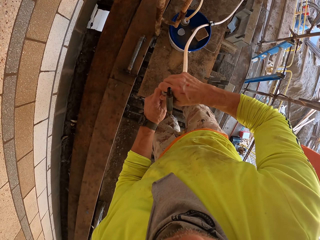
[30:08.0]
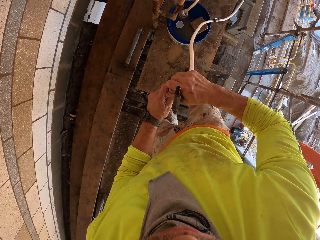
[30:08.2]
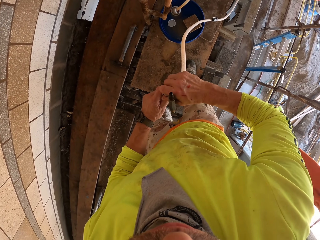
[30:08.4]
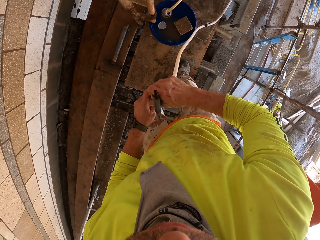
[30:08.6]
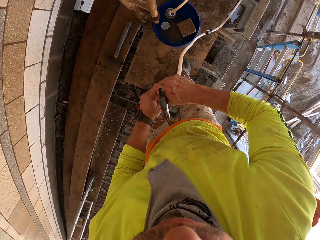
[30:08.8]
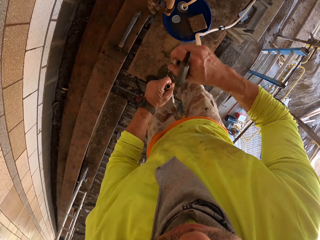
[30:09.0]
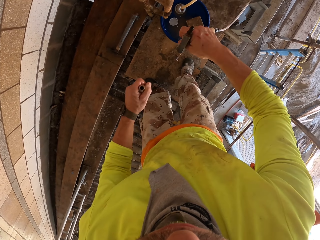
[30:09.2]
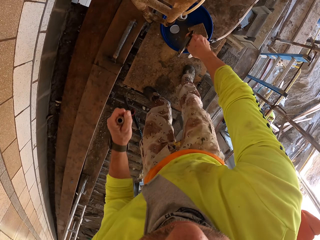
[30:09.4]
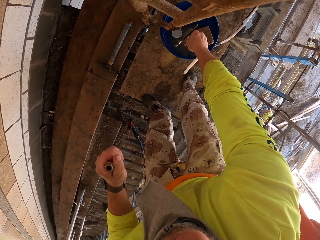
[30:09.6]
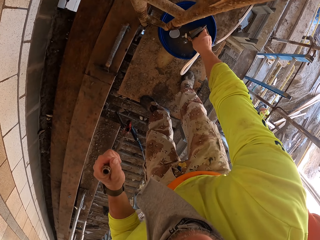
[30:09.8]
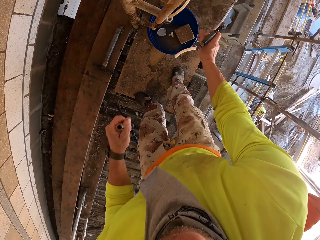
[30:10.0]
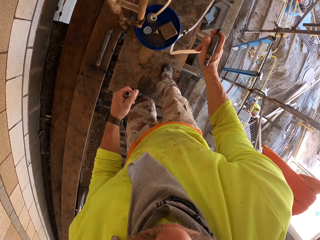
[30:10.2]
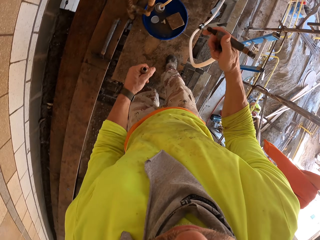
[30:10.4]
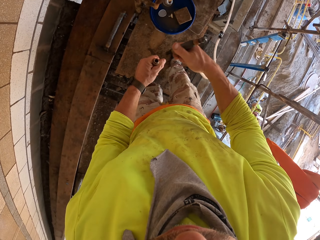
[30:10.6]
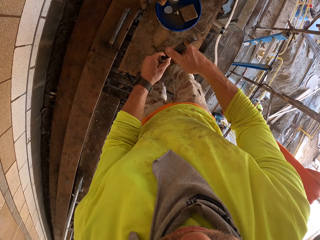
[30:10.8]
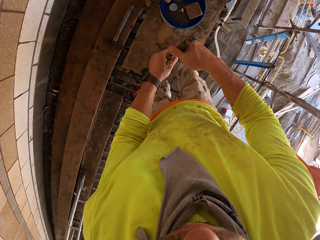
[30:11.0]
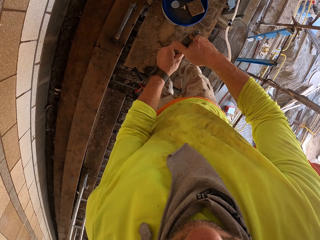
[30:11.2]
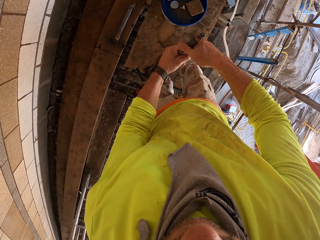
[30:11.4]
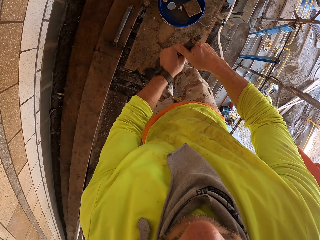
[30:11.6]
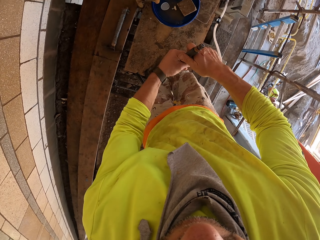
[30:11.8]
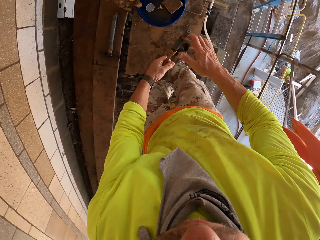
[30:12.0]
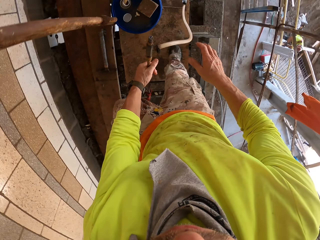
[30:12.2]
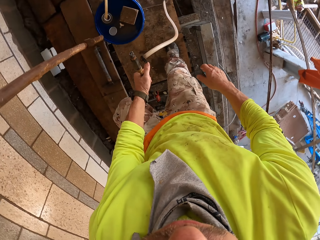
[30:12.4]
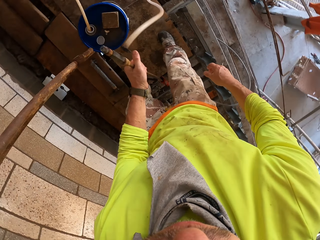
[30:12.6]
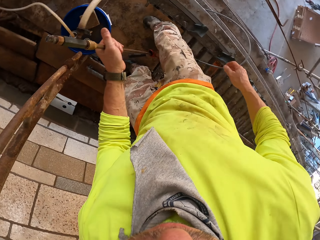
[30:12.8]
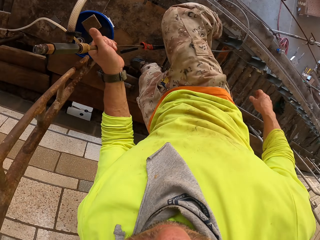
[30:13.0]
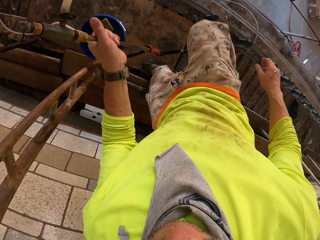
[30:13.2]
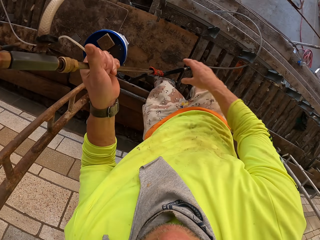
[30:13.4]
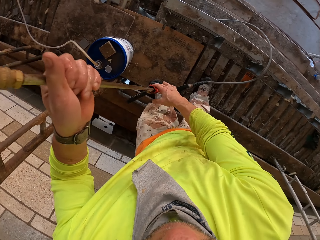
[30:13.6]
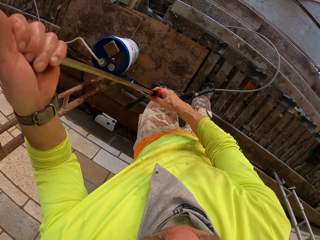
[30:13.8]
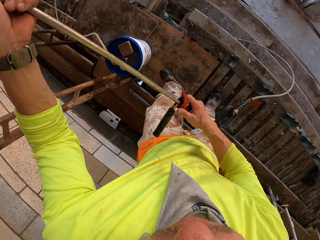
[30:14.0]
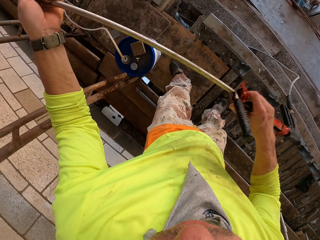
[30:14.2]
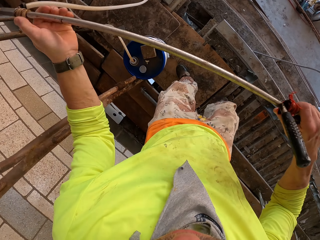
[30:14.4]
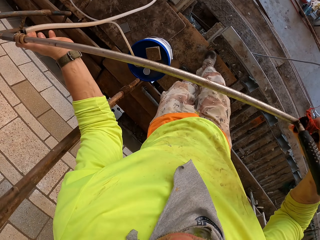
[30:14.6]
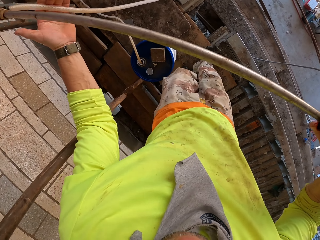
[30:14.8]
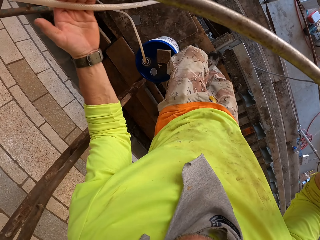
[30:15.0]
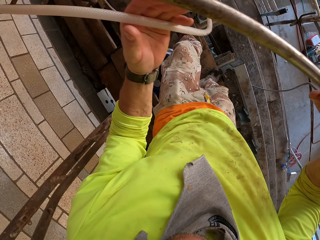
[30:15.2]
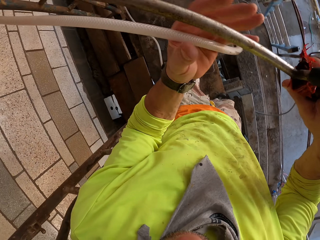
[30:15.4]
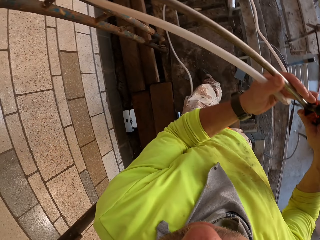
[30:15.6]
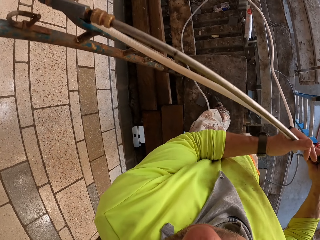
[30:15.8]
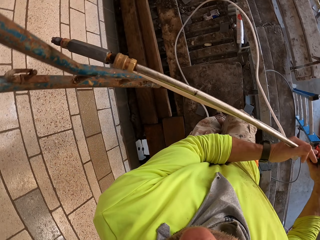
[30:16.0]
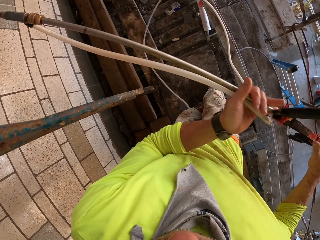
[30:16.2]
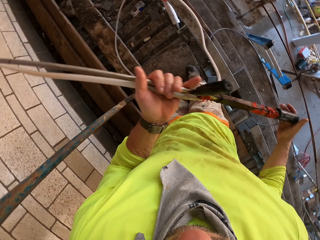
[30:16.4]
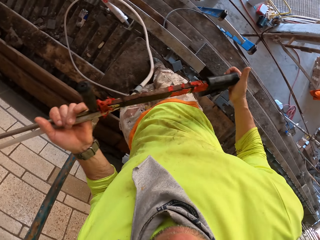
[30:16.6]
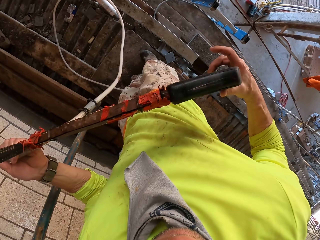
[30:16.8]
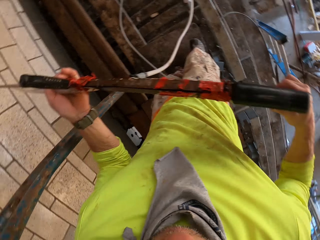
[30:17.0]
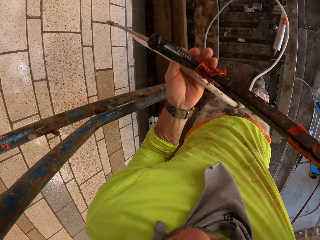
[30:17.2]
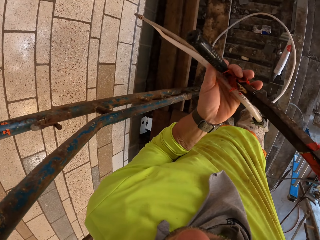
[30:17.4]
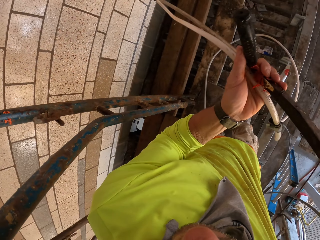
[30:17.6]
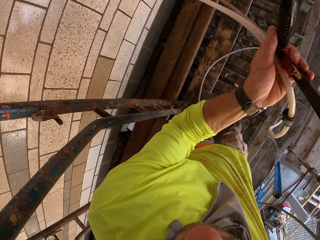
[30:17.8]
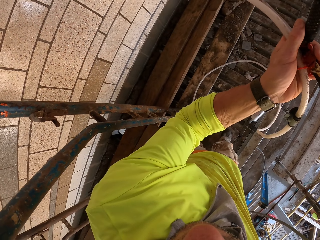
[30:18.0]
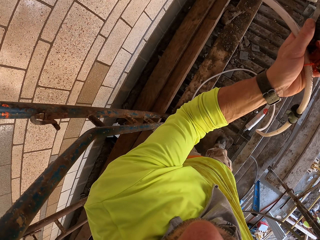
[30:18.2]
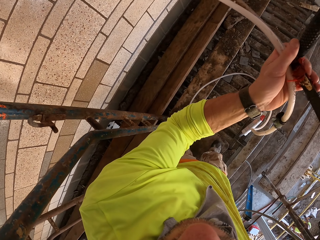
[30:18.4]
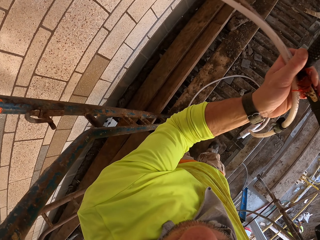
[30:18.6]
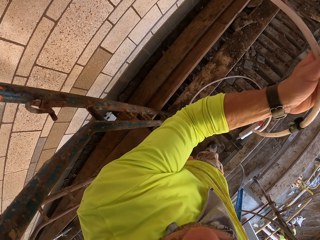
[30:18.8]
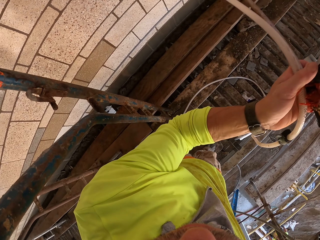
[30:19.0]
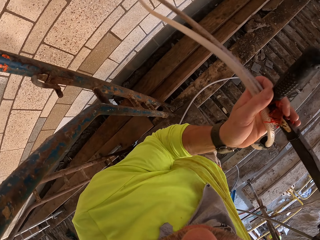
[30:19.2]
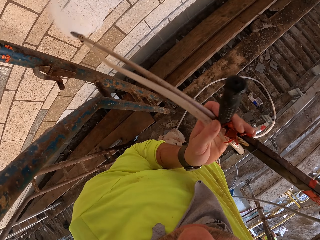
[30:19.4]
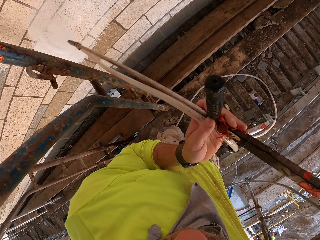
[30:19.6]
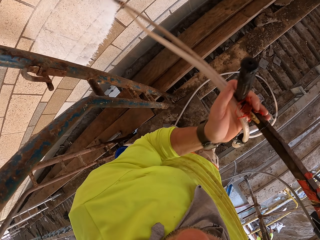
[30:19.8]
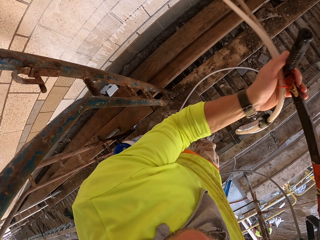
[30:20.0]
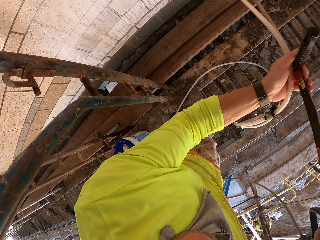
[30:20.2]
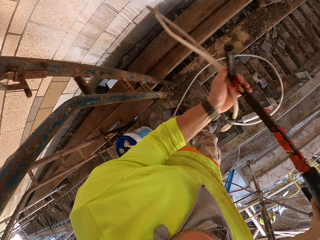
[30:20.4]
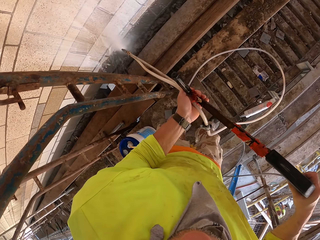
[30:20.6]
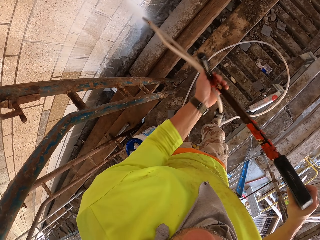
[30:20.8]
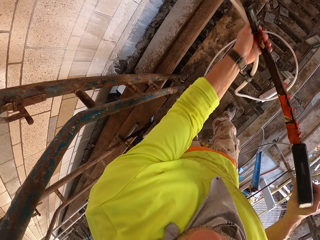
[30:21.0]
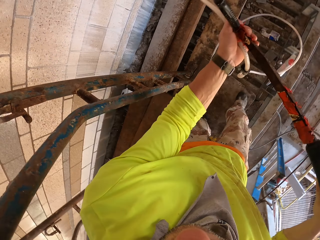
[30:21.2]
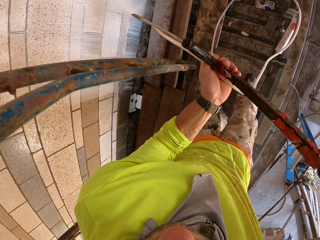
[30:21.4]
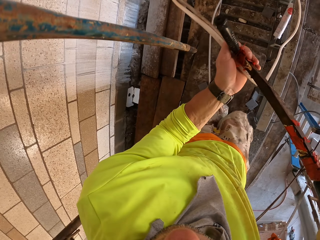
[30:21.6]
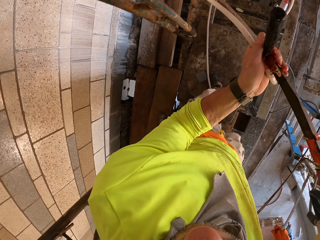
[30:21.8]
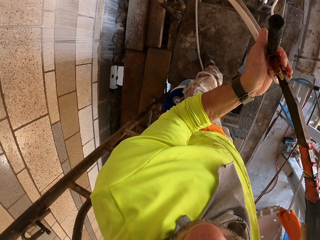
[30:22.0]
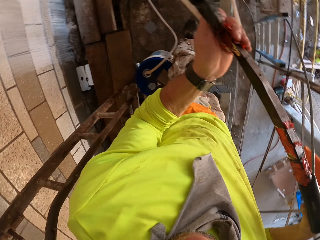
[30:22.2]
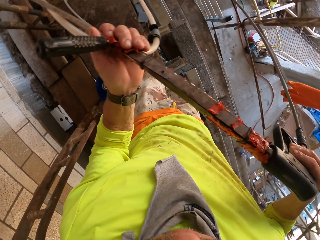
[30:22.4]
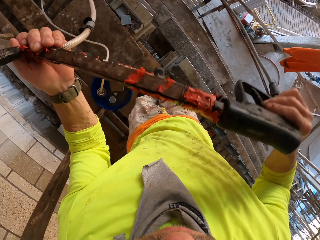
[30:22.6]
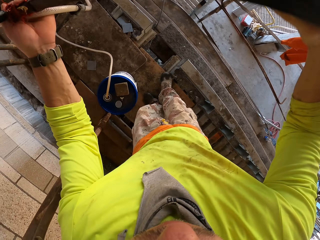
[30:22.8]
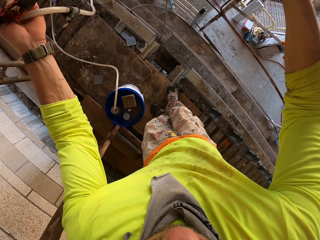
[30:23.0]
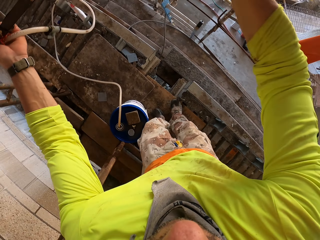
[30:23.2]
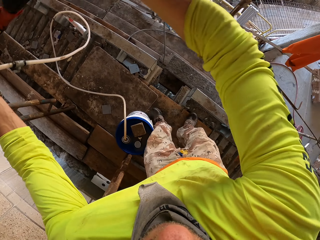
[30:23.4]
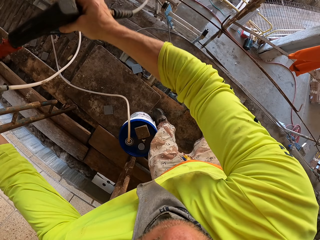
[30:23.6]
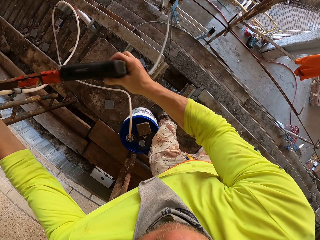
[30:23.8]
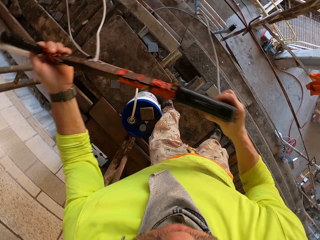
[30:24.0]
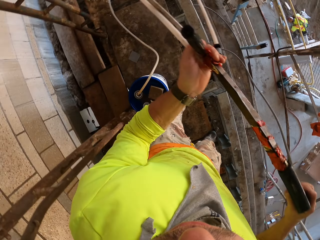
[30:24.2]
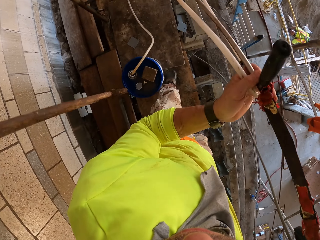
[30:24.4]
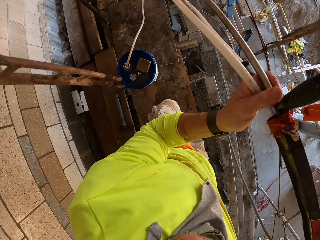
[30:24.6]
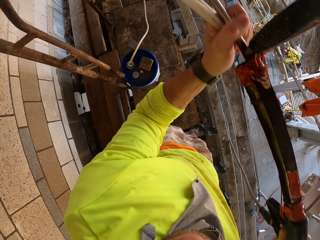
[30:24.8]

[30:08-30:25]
The camera wearer removes a tip from a Loctite PL. They put the tip on a bucket. They fix a pipe tip on the Loctite PL. They turn to the side. They hold the Loctite PL. They spray the wall. They spray the wall with the Loctite PL. They turn to the side.

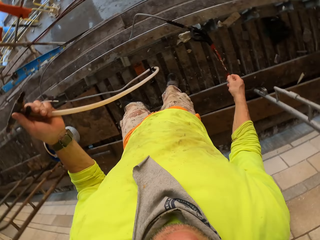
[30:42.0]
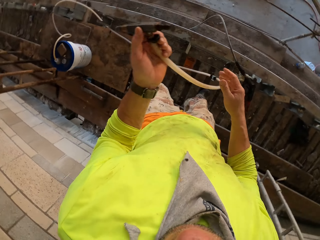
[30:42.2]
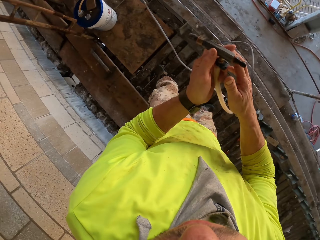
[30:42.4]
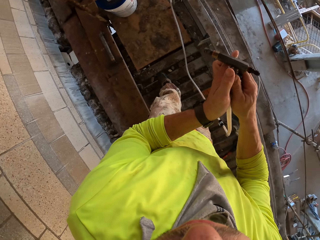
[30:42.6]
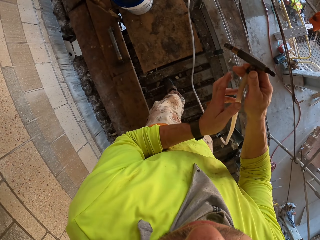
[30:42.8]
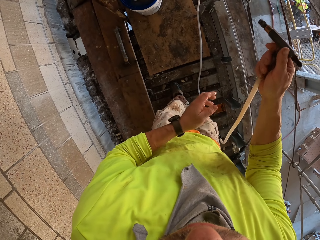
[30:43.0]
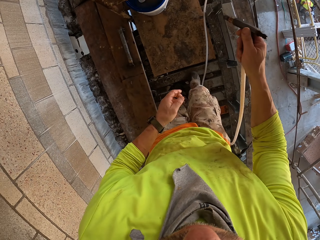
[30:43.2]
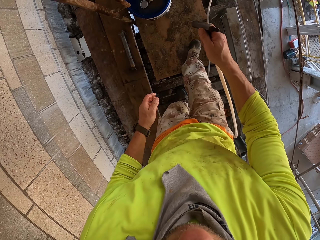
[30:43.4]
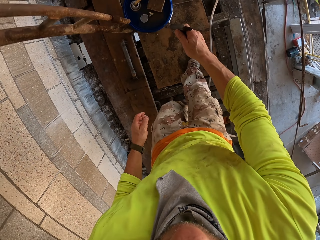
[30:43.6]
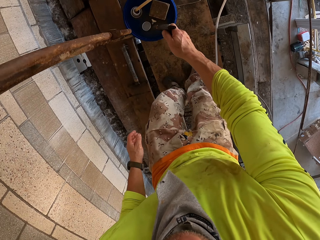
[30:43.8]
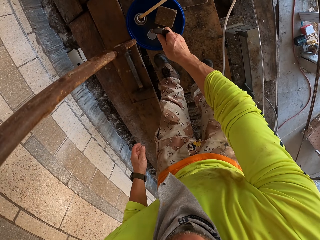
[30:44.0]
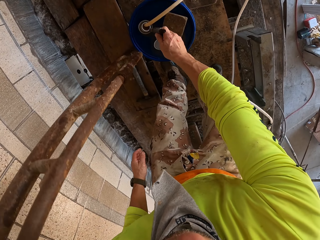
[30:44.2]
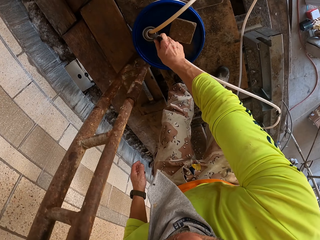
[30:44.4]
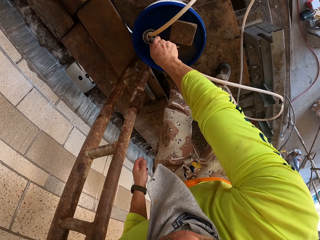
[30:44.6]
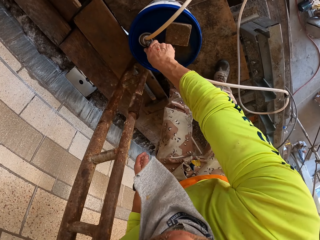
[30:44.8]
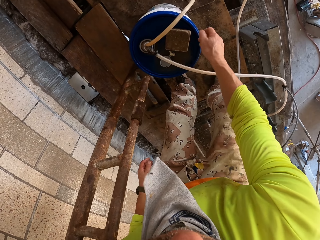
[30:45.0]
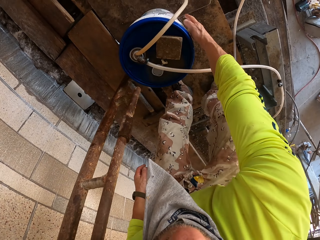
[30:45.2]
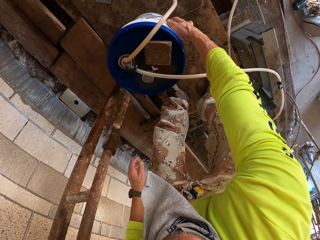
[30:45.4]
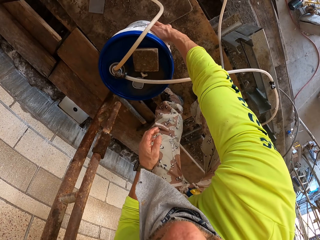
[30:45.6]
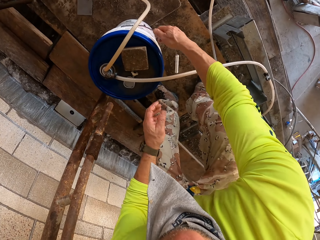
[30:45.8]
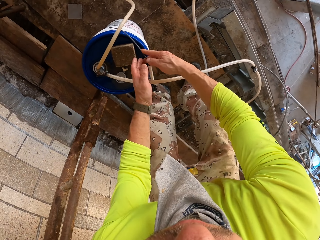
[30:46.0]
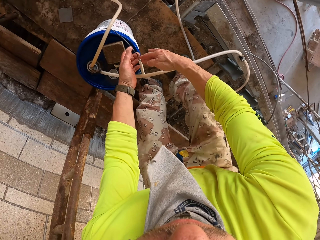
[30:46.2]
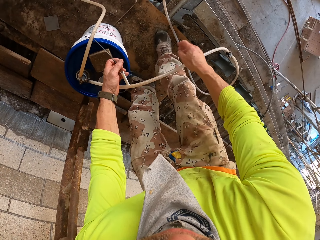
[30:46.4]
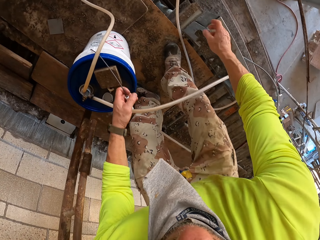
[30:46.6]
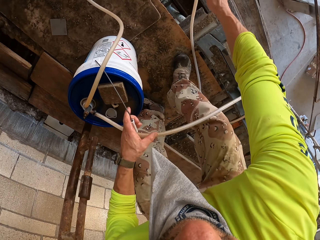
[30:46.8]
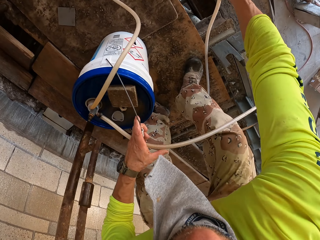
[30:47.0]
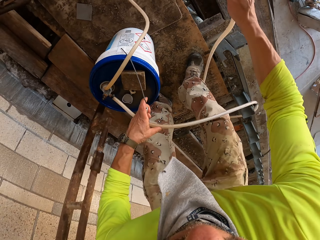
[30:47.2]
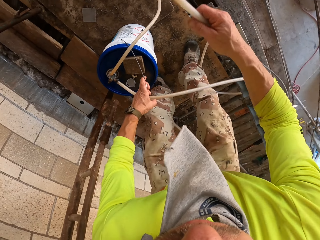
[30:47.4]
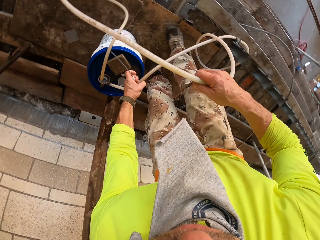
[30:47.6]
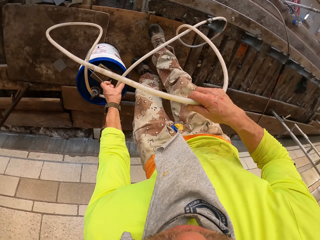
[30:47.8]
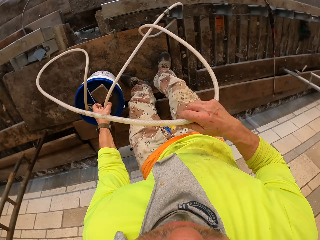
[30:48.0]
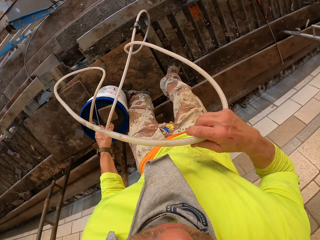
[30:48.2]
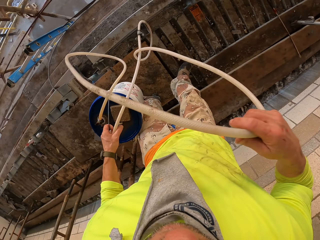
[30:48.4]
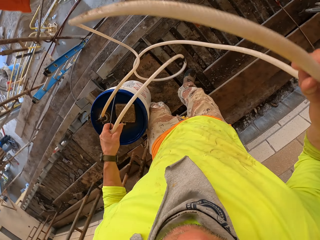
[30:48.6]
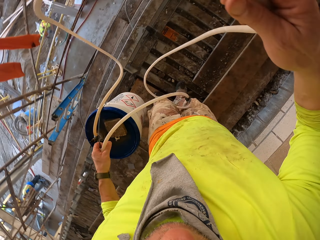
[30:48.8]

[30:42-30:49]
The camera wearer drops a Loctite PL on the stands. They turn to the side. They hold a pipe's tip. They put the pipe tip on a bucket. They pick up the bucket. They hold the bucket. They hold a pipe. They turn to the side.
